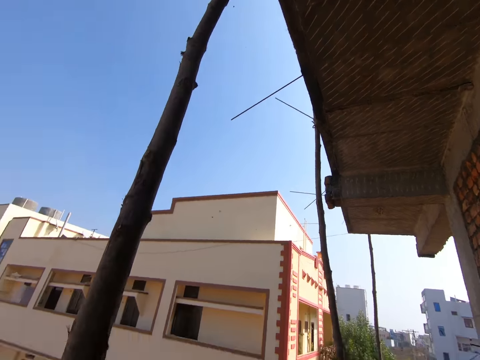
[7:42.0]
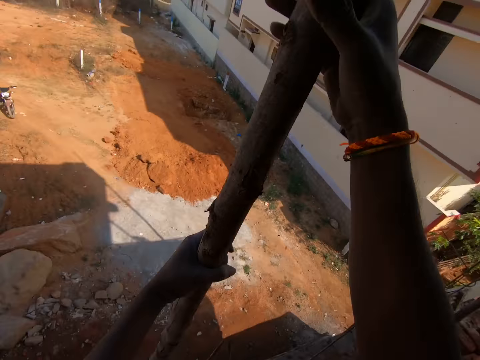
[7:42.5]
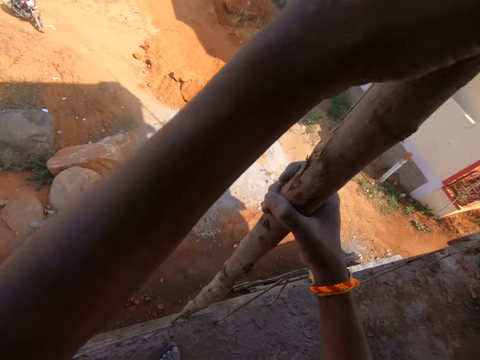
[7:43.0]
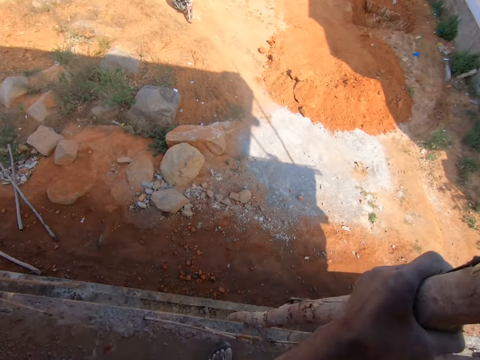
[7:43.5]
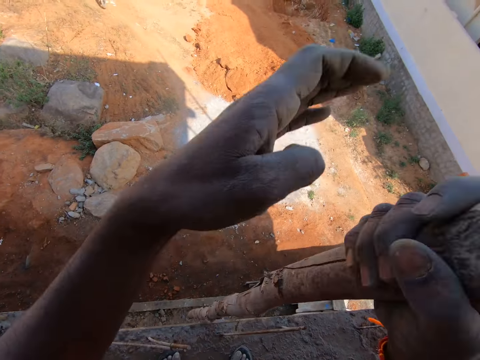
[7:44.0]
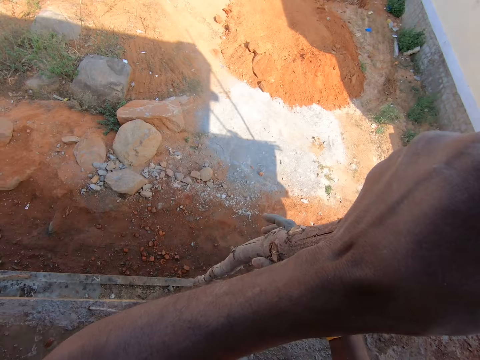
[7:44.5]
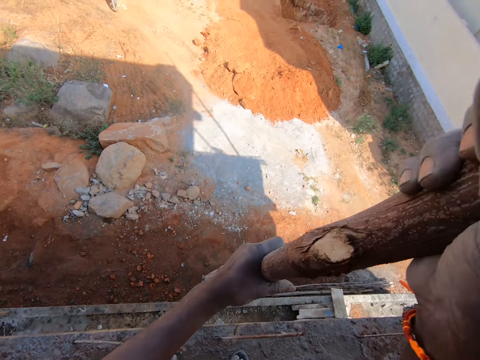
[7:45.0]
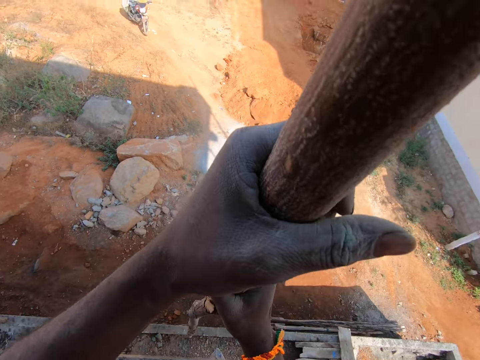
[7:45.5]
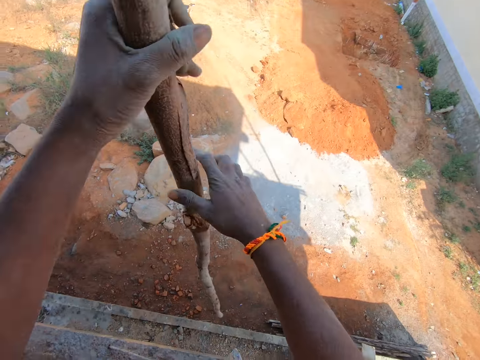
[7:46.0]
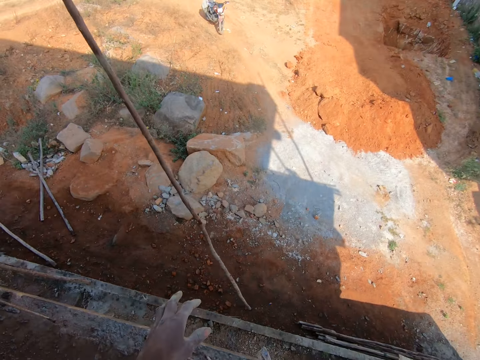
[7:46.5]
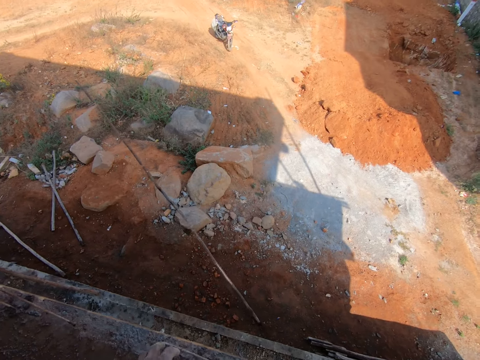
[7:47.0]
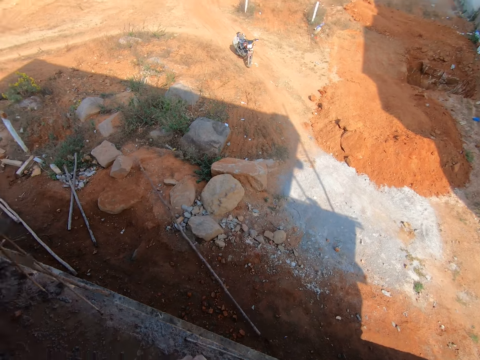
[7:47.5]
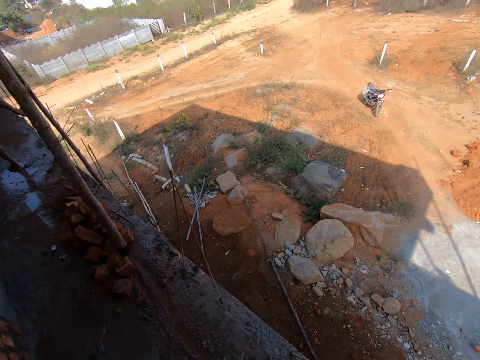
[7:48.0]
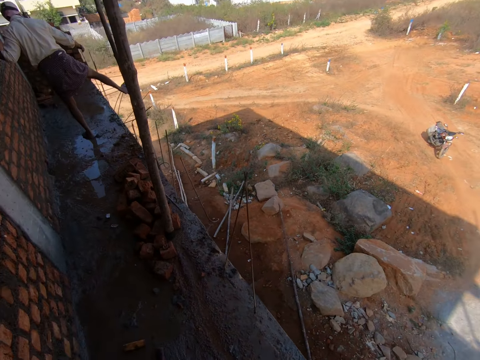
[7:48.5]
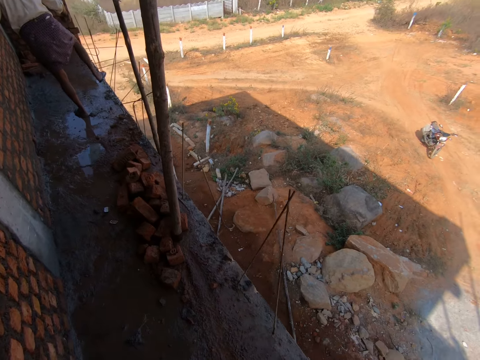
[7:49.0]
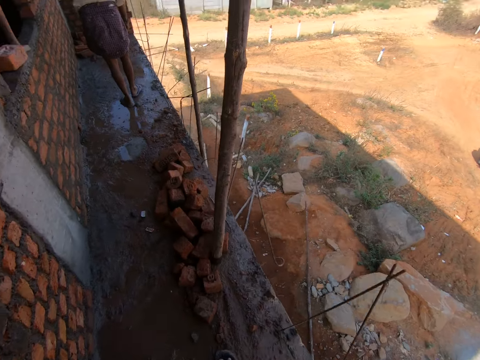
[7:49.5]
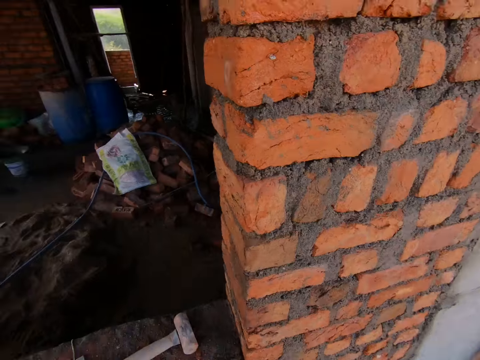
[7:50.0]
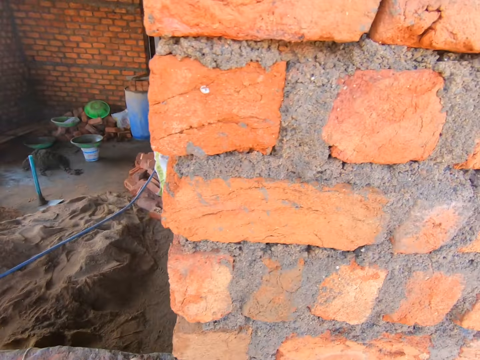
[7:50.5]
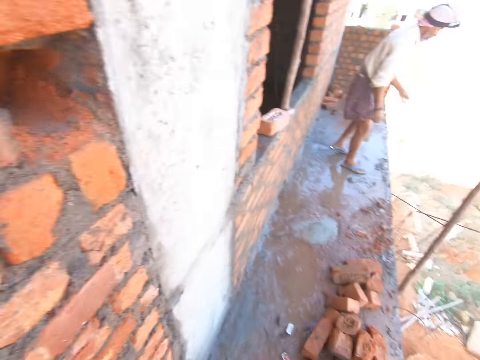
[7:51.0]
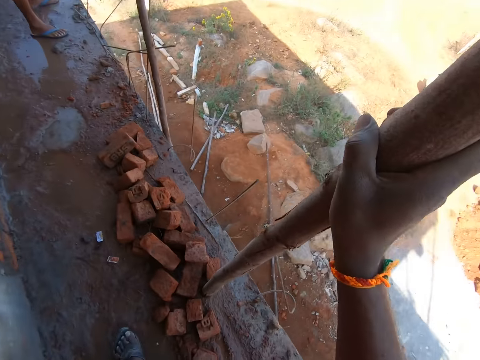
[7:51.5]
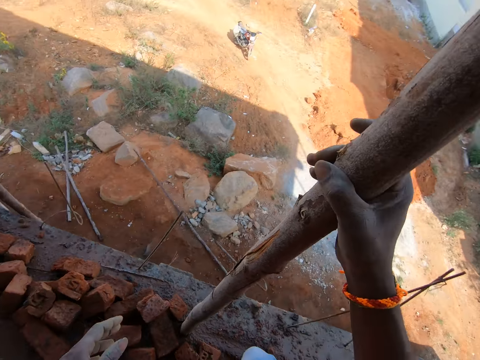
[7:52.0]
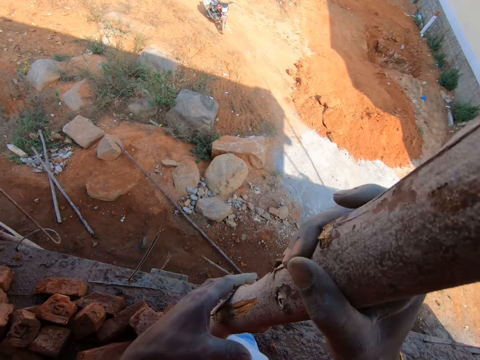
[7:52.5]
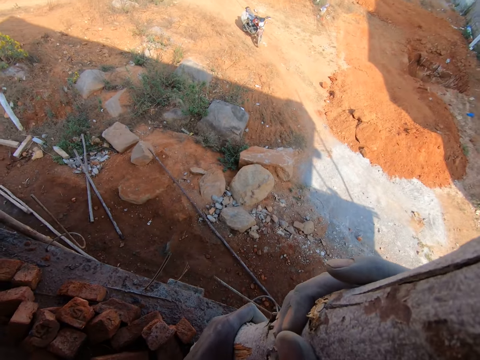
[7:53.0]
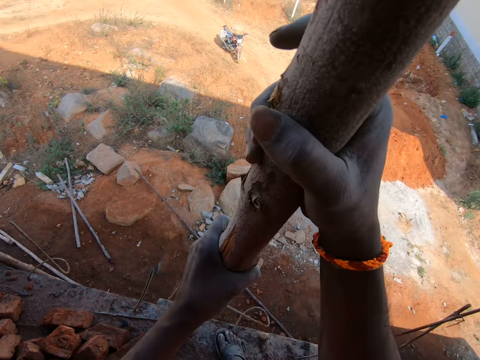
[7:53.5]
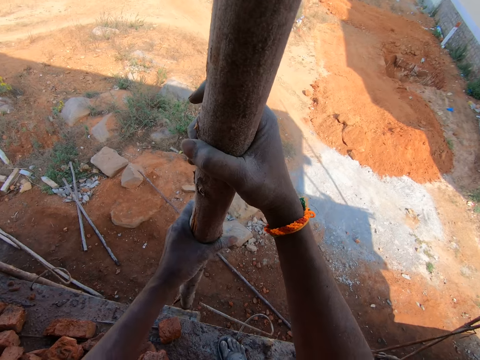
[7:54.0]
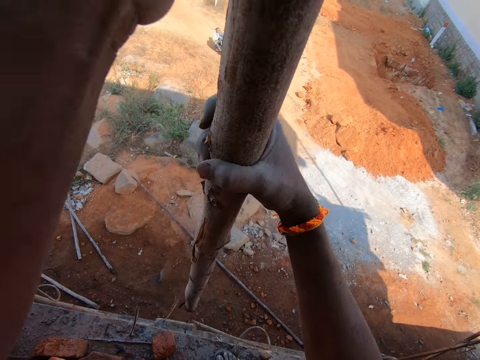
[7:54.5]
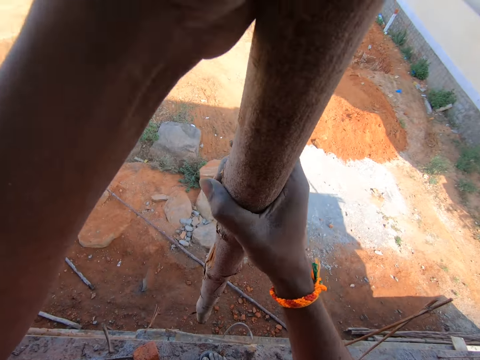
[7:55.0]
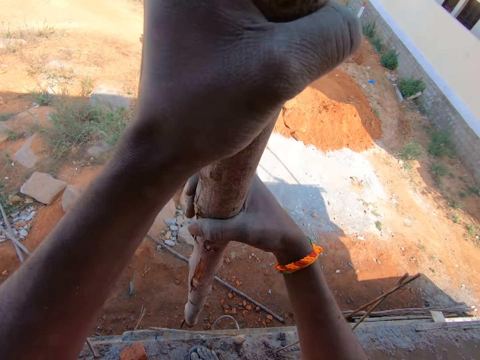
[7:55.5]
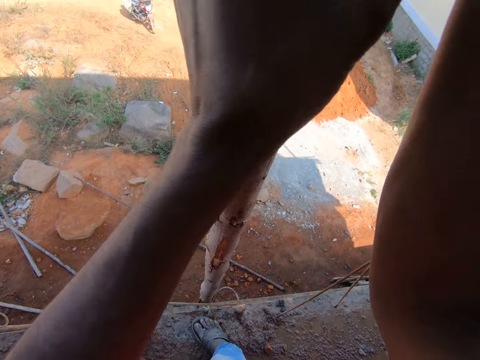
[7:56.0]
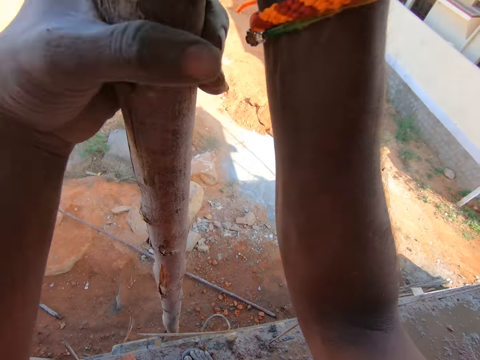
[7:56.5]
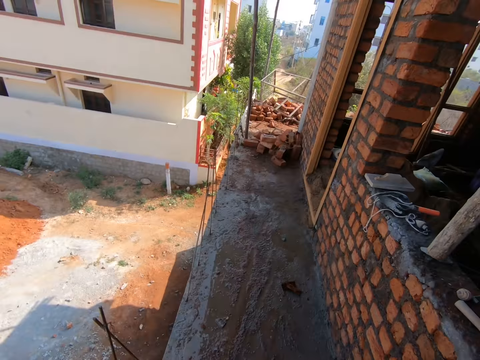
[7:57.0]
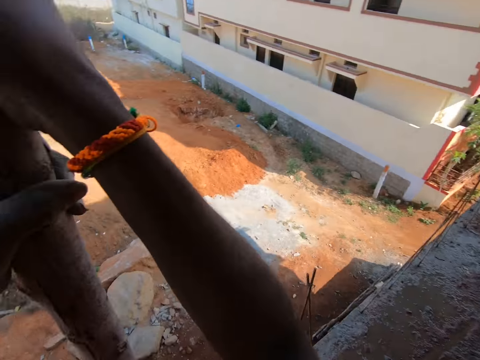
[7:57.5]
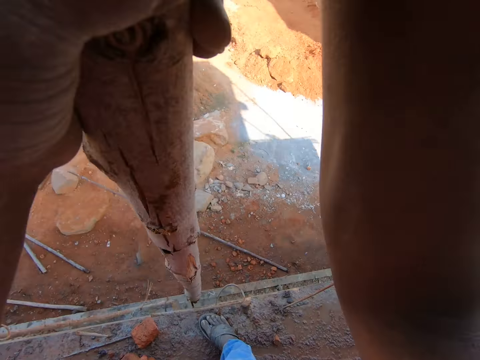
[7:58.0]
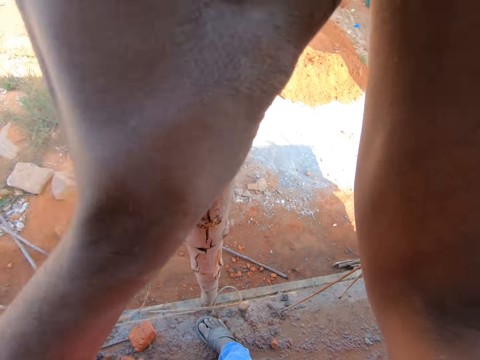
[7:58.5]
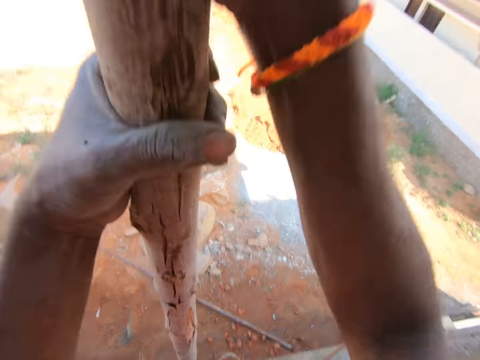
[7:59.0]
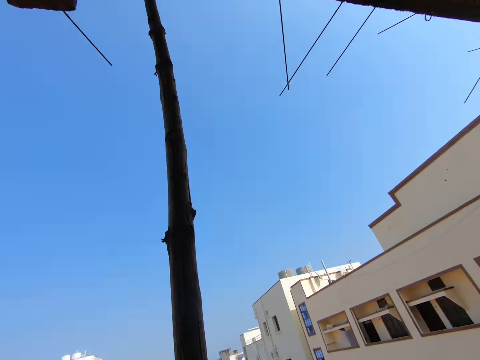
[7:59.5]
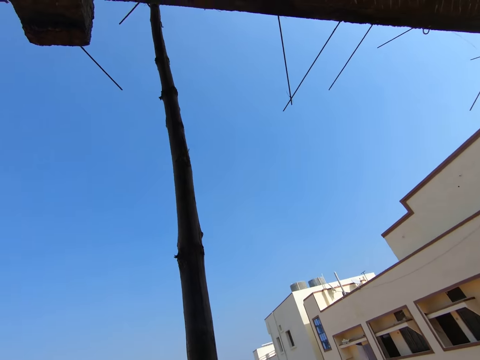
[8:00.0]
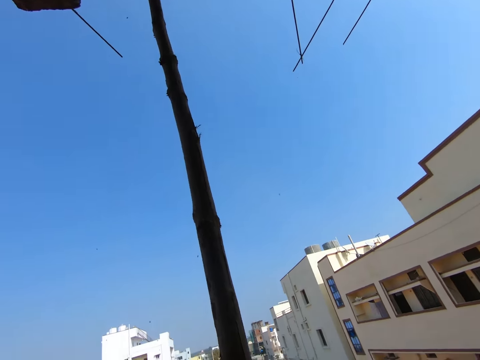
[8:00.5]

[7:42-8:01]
The camera wearer drops the wood or log on the ground. They walk on the balcony. They look around. They hold a log with the right hand. They remove the wood. They twist the log out with both hands. They look around. They remove the wood.

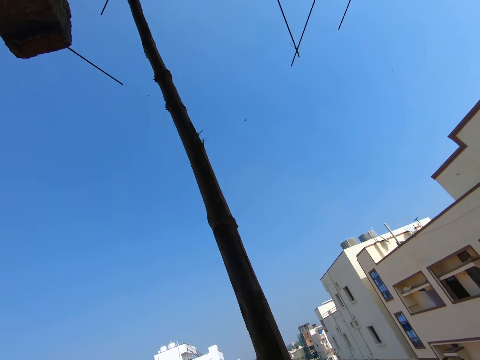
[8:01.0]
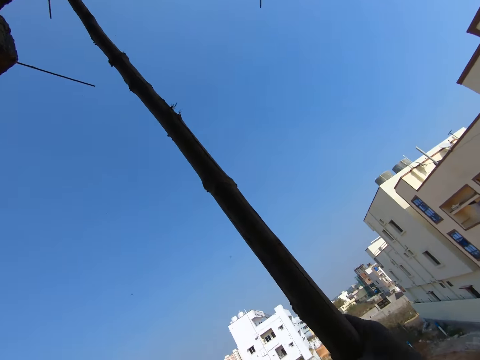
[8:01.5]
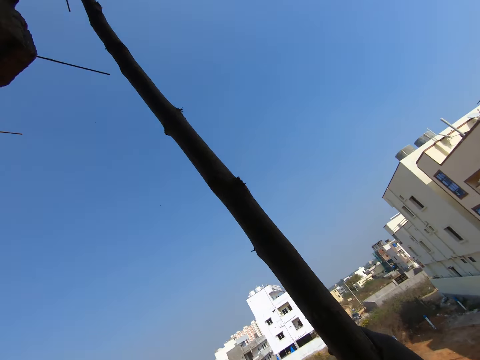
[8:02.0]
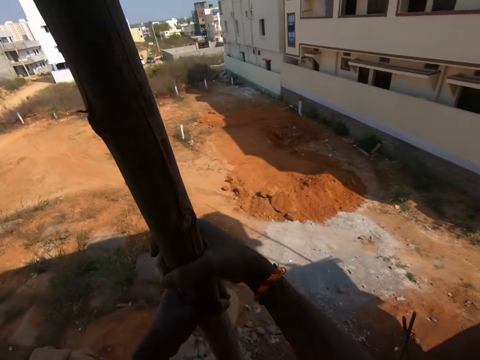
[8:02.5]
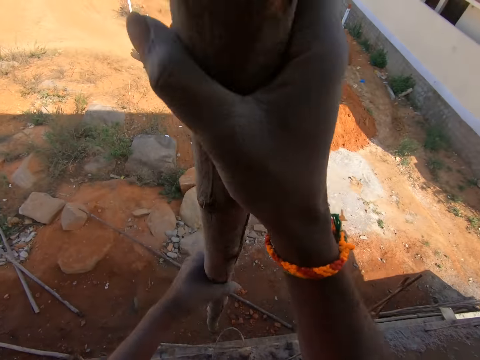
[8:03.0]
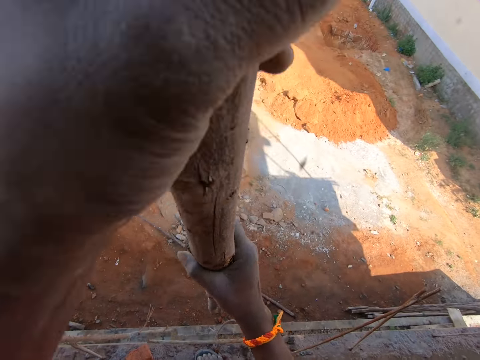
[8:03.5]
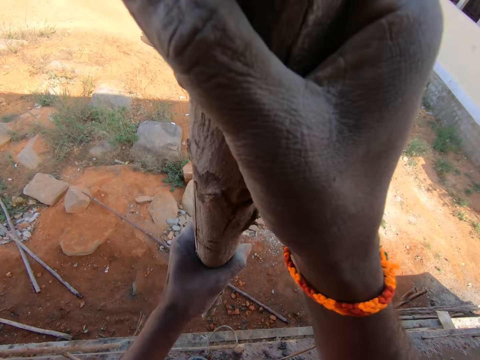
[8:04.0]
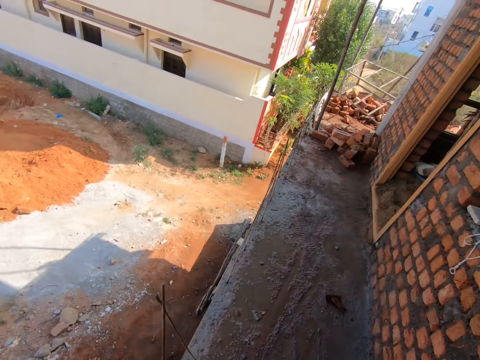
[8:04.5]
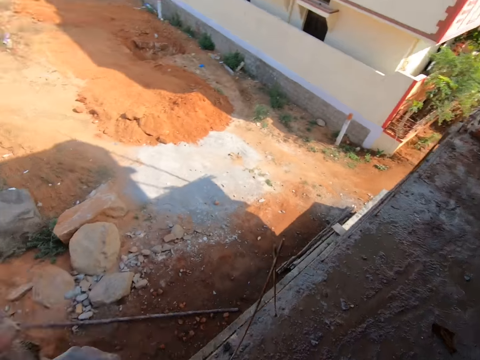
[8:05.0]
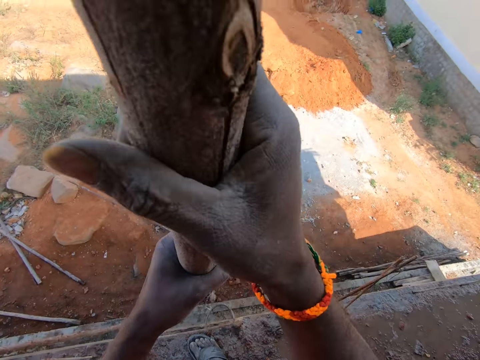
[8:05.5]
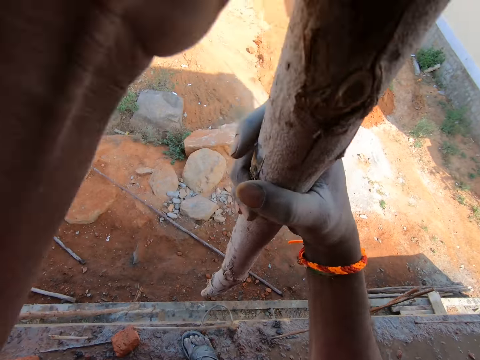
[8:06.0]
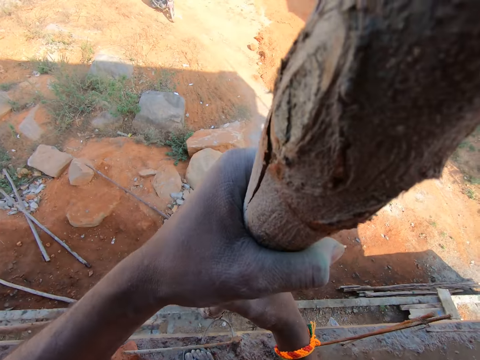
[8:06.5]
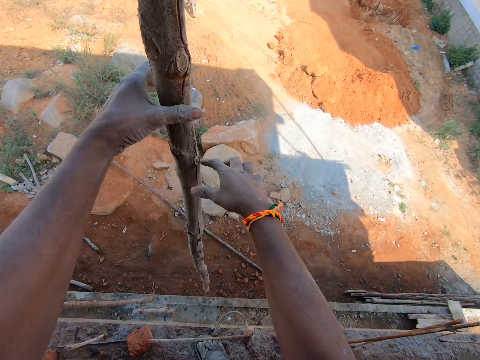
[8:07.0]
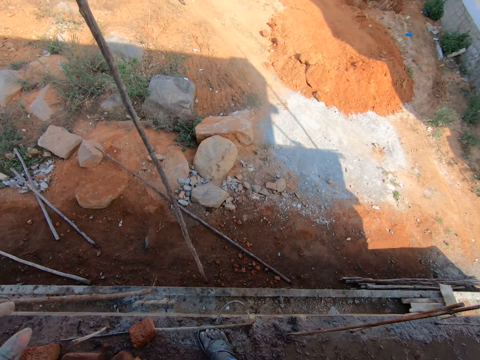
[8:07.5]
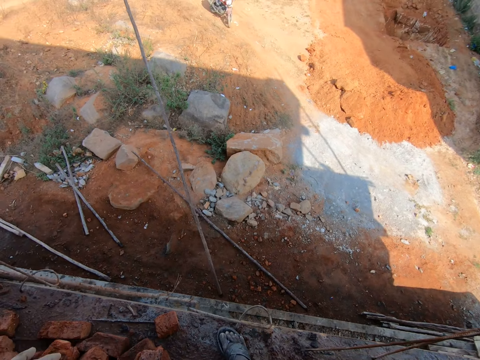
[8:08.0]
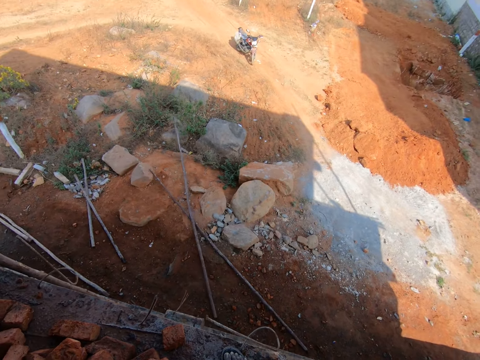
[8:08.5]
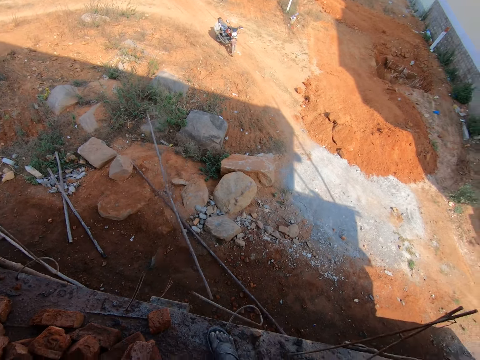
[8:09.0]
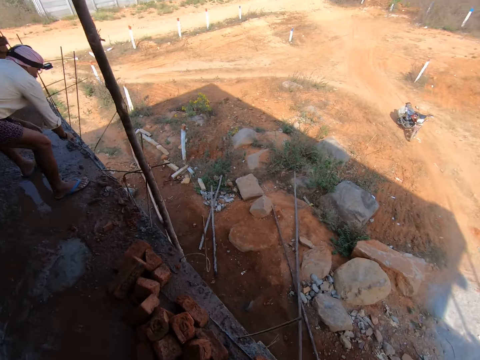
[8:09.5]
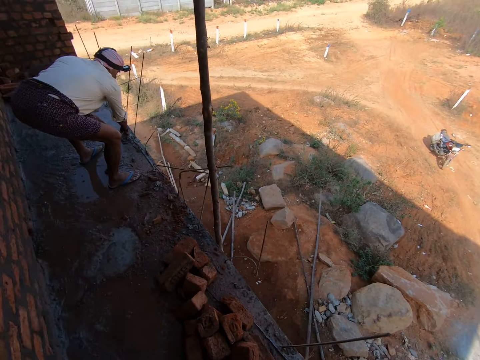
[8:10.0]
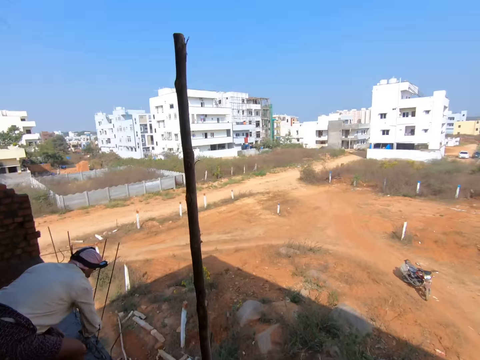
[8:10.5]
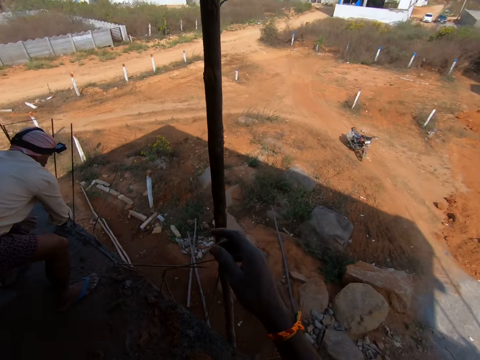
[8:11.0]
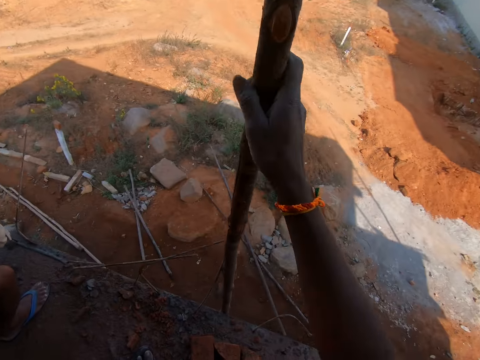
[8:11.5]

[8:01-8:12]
The camera wearer drops the wood on the ground. They walk on the balcony.
